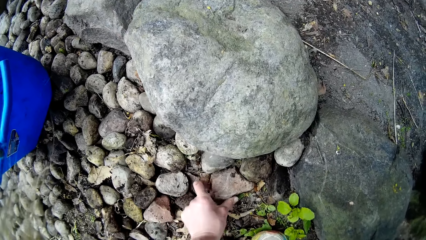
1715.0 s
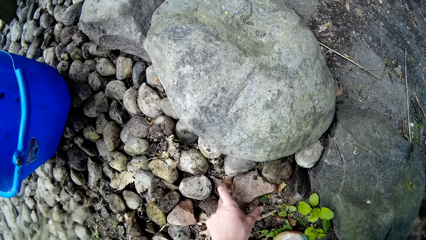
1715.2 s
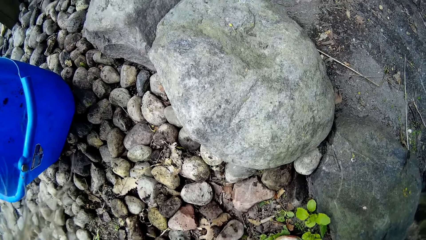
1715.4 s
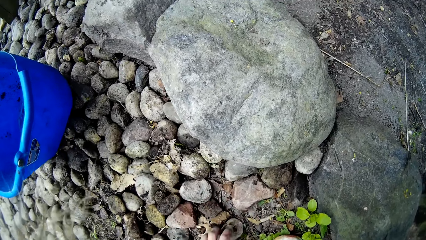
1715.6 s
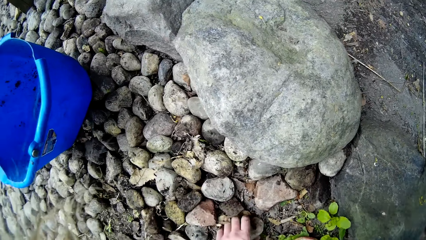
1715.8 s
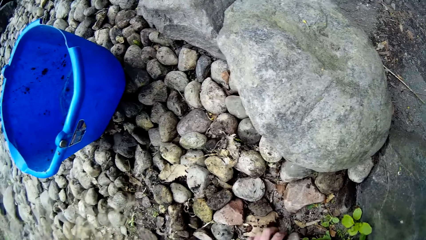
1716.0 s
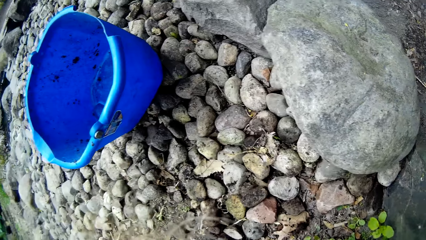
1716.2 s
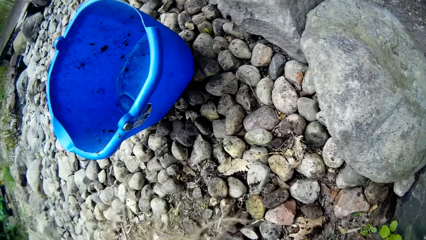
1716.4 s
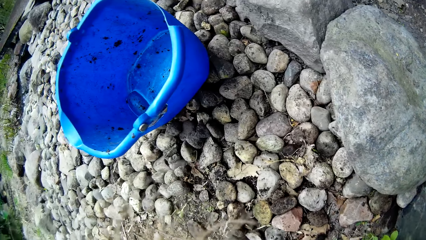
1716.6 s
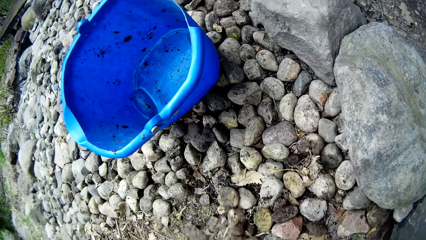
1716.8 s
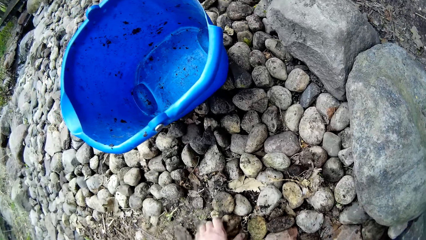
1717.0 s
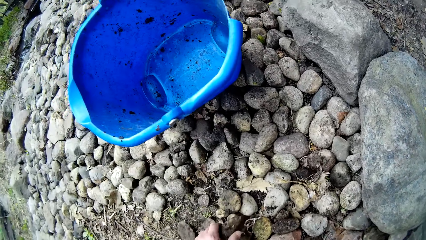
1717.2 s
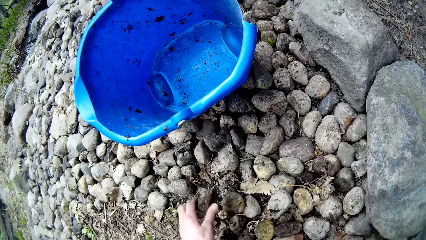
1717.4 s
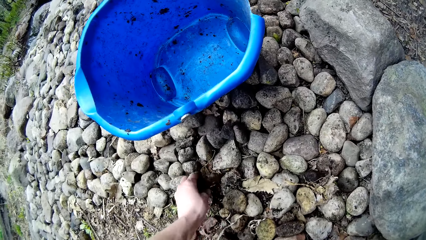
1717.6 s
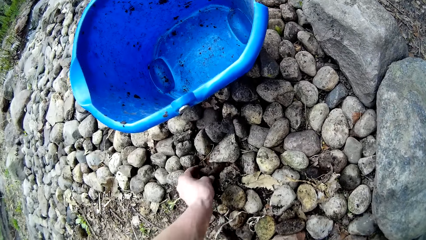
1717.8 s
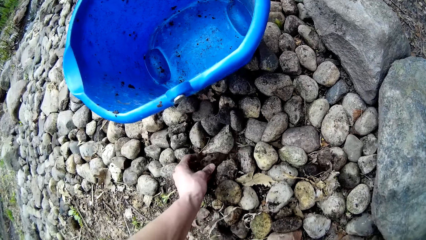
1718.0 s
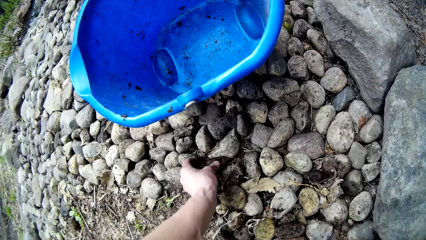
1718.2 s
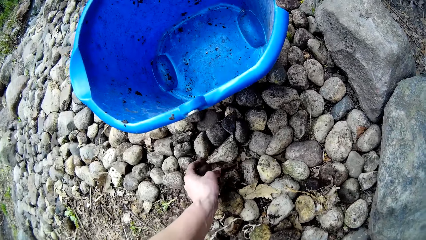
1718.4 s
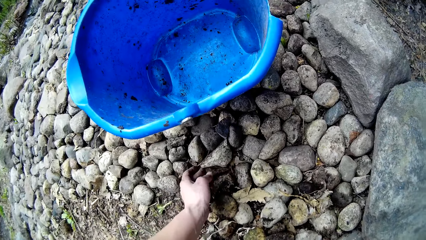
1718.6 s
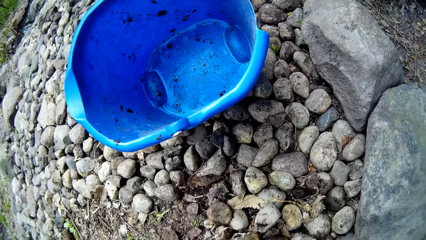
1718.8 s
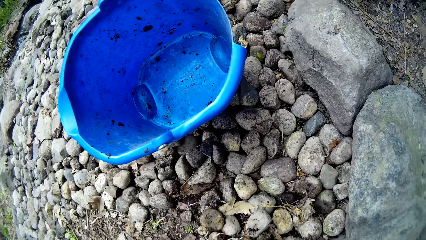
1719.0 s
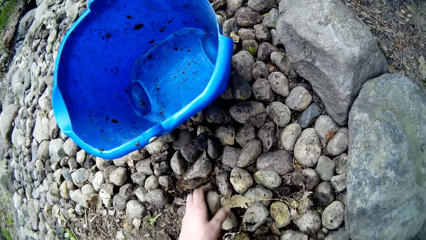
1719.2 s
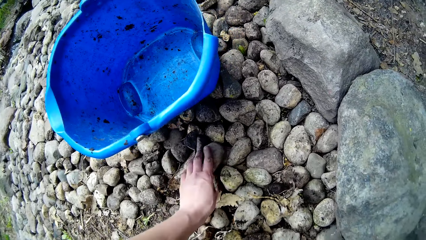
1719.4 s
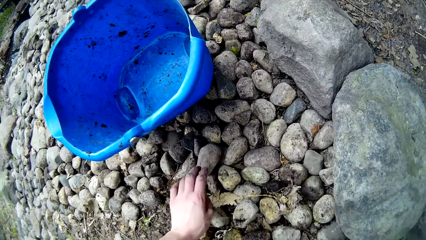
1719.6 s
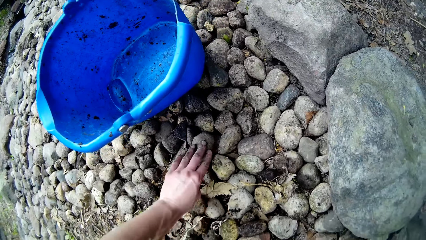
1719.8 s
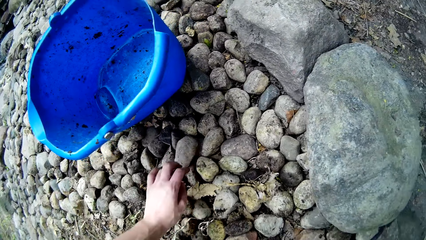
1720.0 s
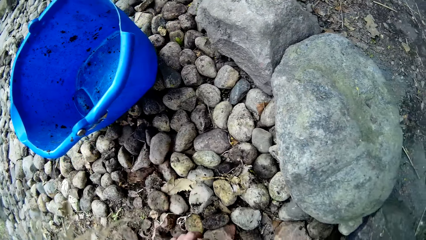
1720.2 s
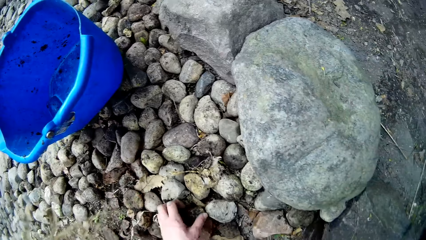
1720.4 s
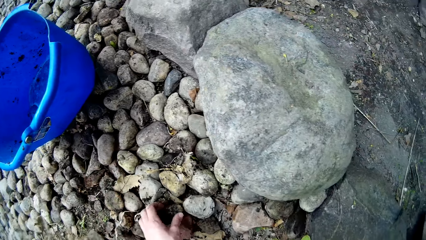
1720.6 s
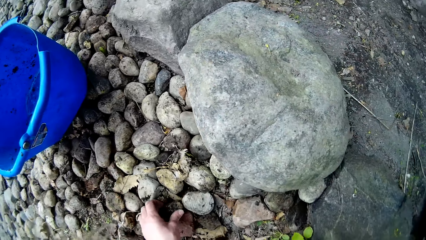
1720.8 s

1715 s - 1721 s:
The camera wearer arranges the stones on the ground with both hands.

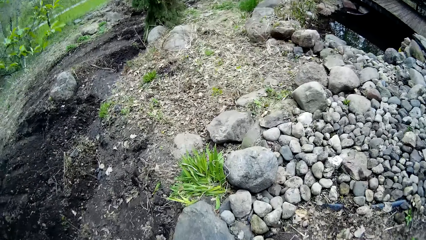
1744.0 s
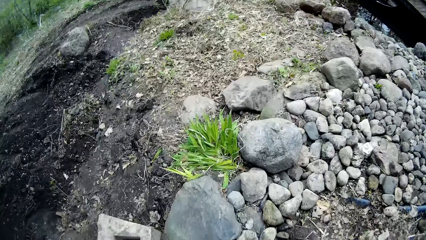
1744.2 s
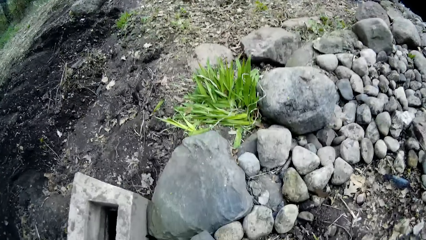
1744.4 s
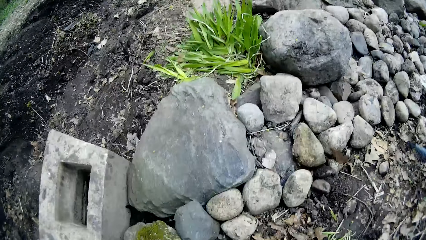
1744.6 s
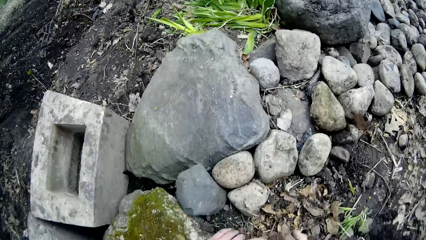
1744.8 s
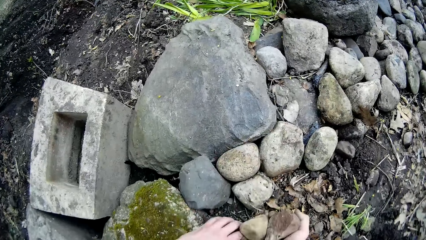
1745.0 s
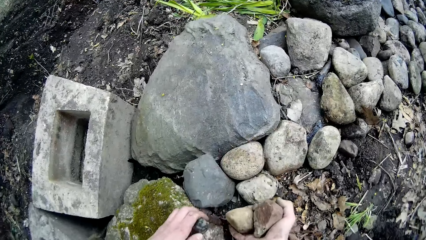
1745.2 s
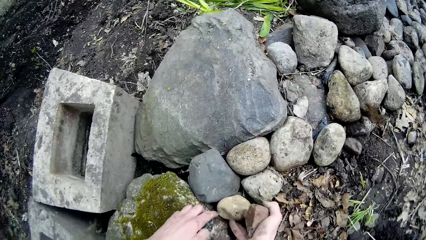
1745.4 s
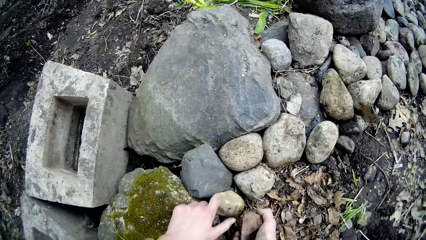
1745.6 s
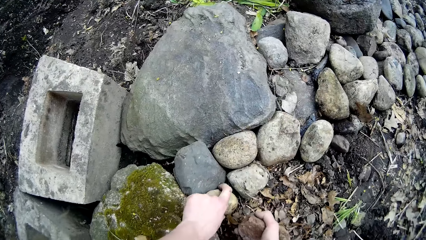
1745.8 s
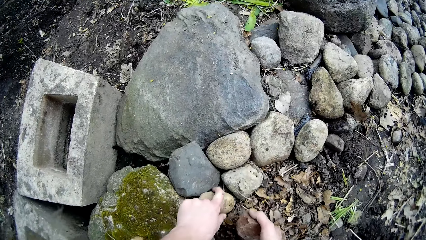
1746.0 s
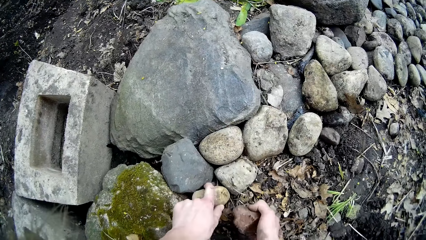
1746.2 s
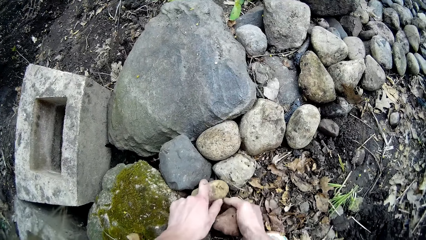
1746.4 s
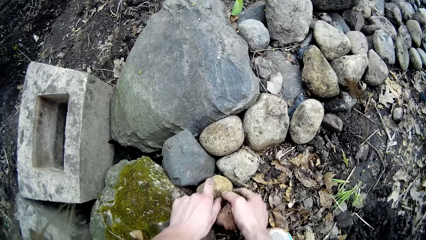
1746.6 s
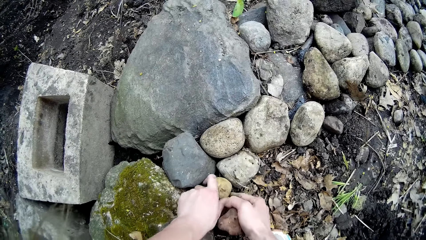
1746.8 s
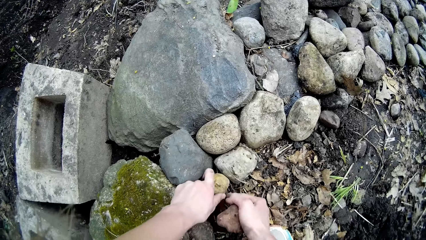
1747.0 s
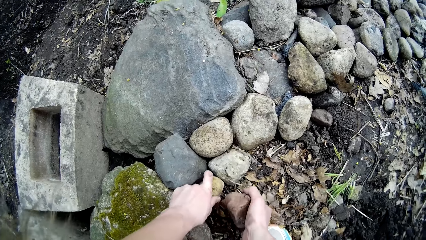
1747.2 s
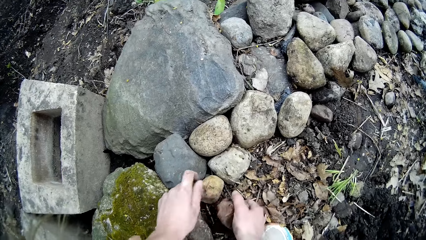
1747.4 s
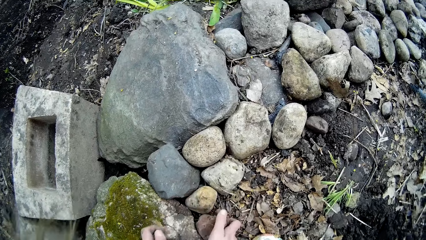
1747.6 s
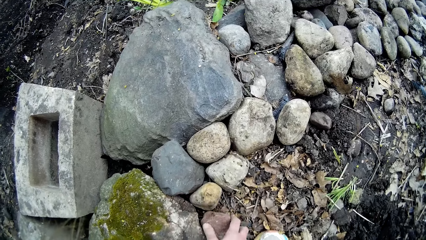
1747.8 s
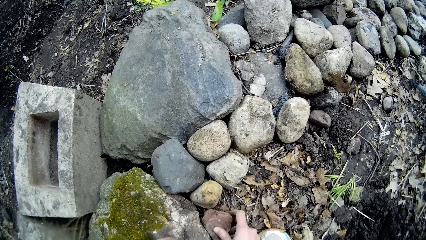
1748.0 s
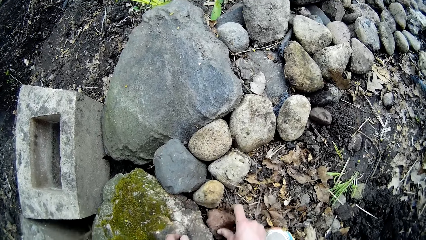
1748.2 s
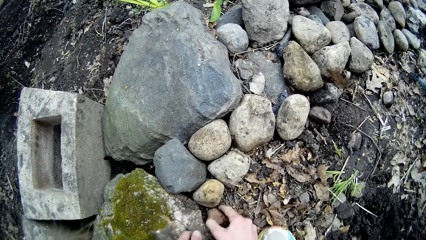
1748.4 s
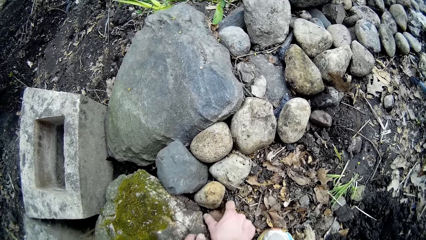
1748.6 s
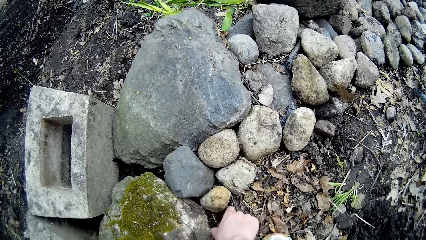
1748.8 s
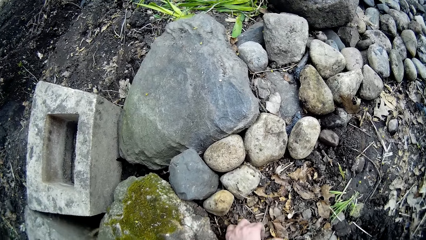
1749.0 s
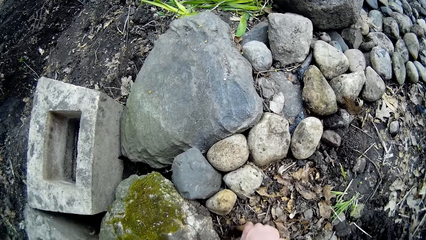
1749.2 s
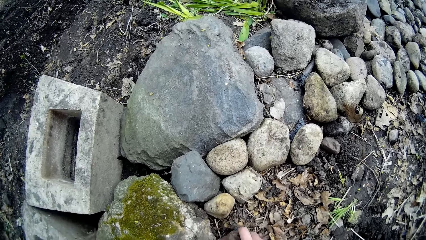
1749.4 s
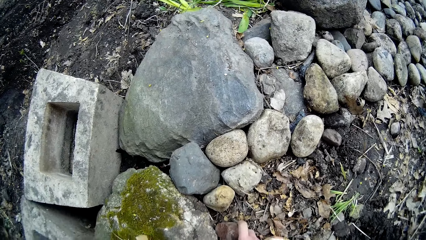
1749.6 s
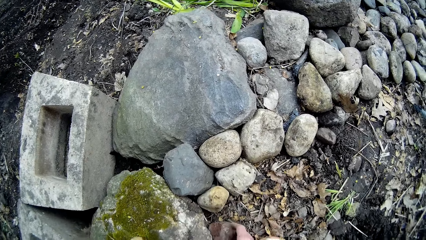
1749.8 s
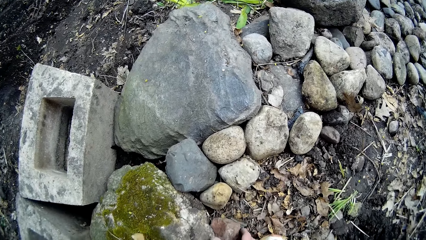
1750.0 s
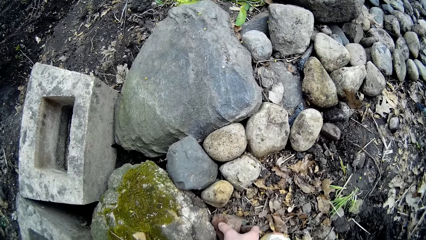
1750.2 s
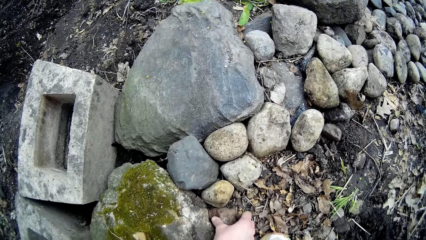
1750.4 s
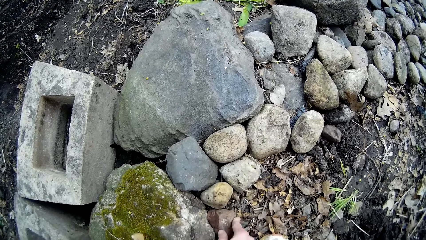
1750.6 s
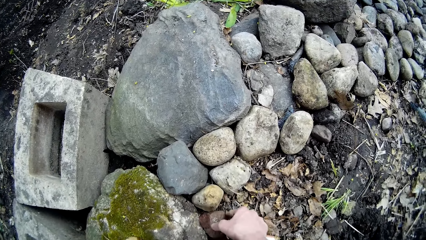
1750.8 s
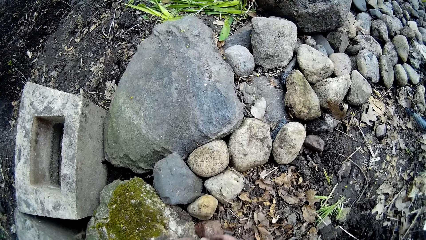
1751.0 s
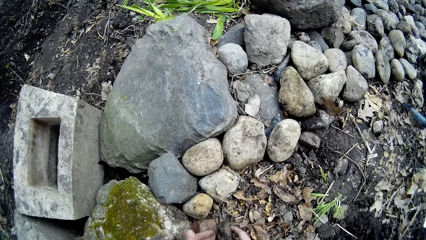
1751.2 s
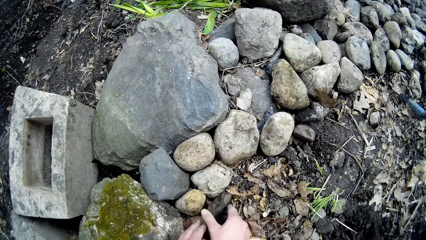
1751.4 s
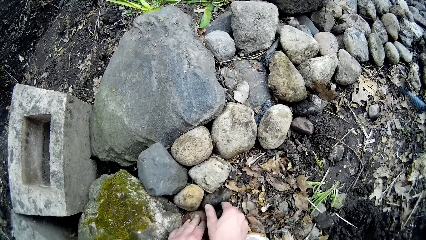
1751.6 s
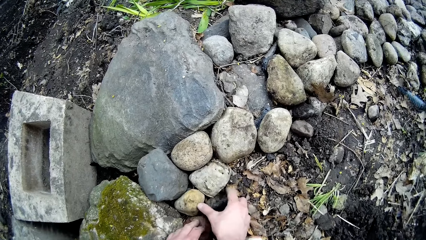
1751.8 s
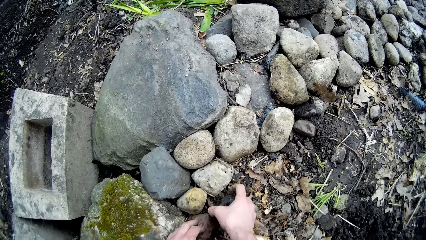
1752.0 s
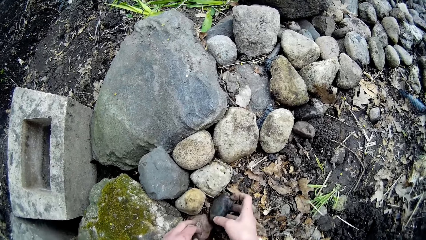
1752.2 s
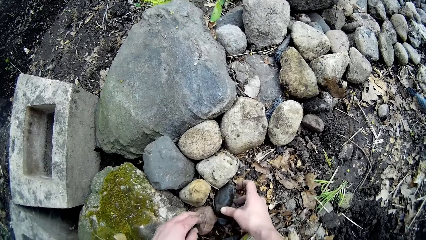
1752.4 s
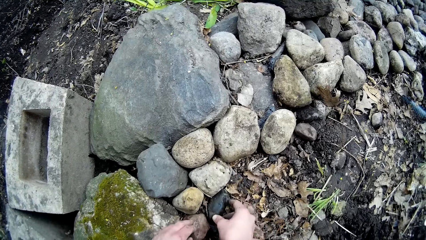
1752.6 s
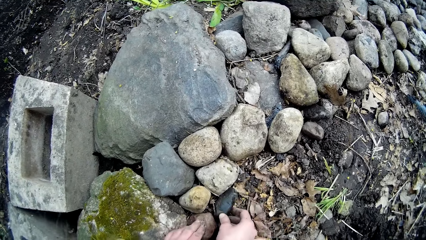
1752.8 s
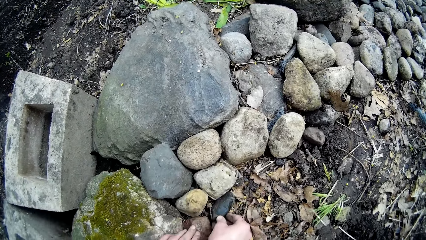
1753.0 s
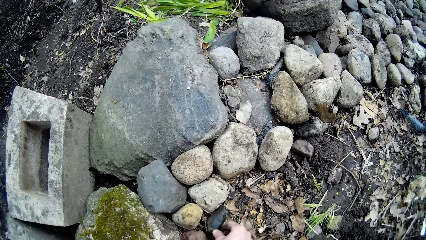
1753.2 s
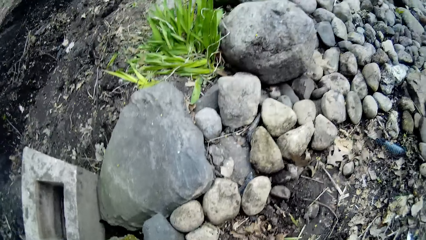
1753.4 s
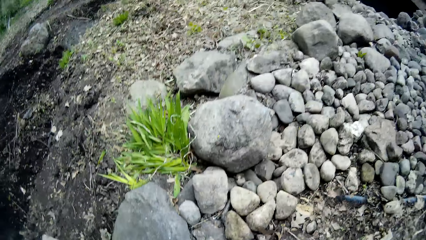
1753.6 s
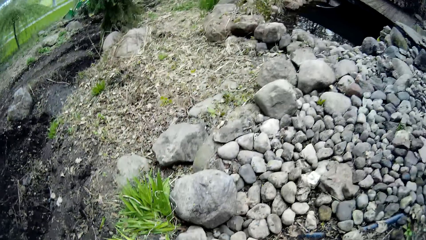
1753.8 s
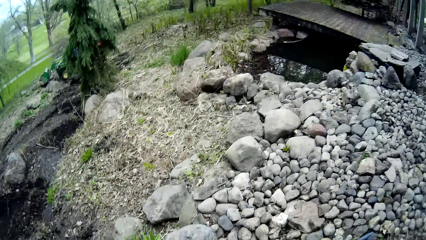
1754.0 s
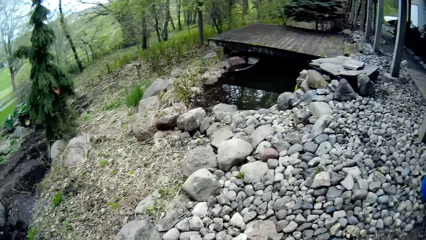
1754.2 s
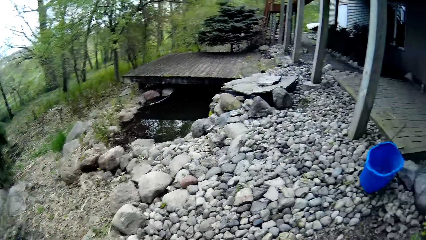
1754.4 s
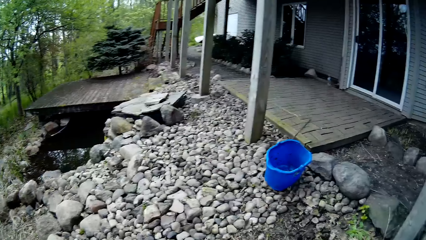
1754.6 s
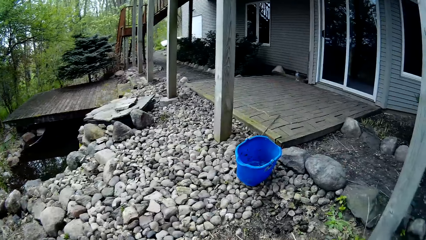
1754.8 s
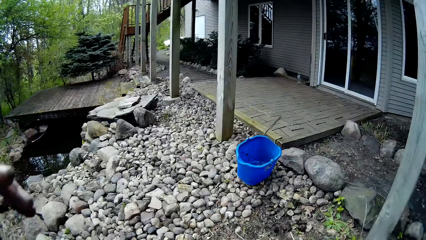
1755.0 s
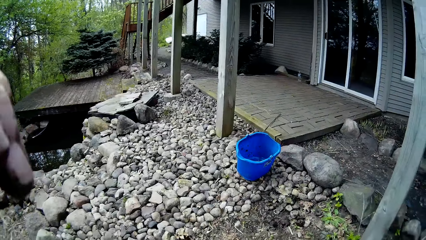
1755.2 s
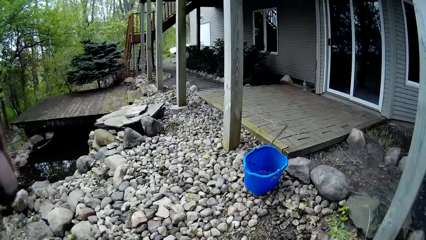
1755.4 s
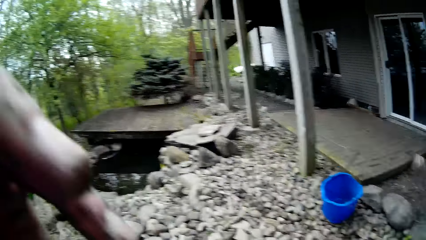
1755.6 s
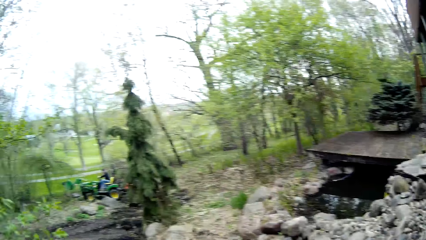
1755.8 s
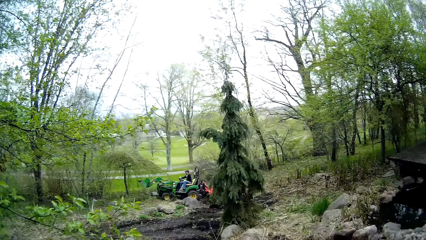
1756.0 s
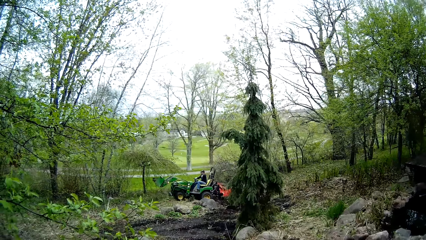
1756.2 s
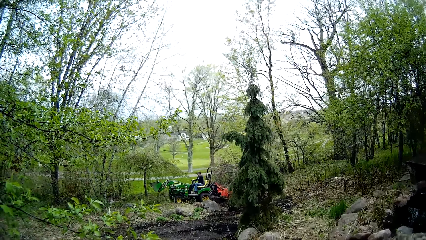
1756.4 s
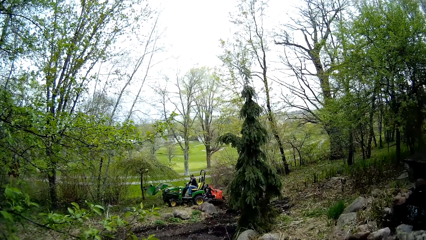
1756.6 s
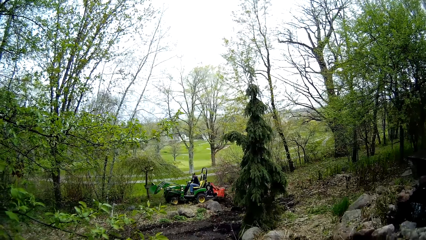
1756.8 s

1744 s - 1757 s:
The camera wearer puts stones down. They touch their face.
